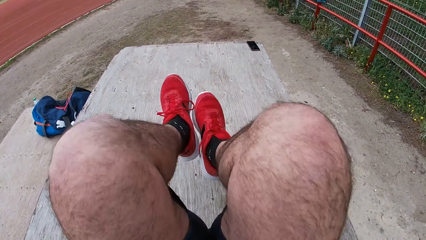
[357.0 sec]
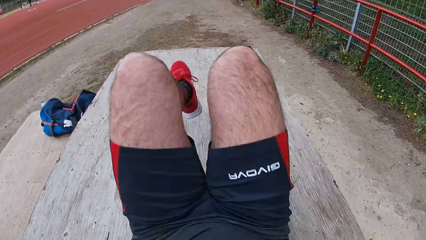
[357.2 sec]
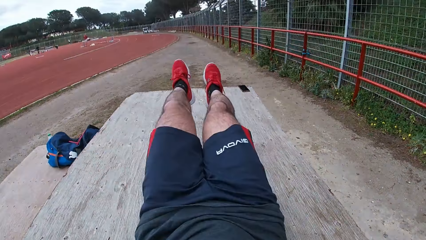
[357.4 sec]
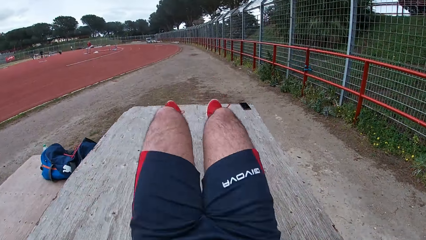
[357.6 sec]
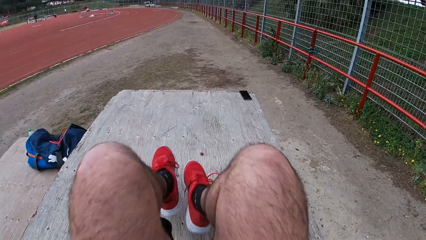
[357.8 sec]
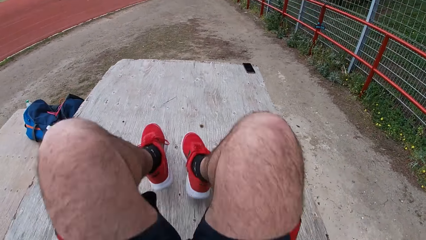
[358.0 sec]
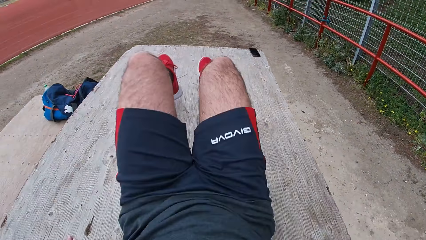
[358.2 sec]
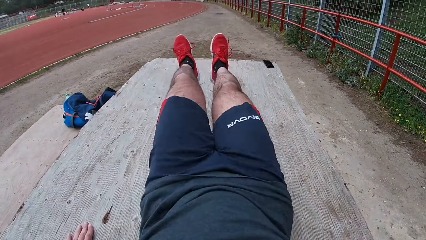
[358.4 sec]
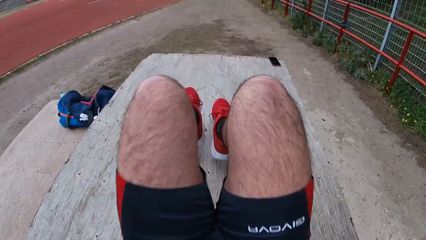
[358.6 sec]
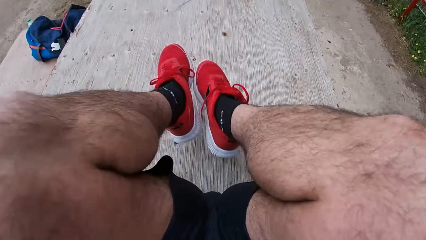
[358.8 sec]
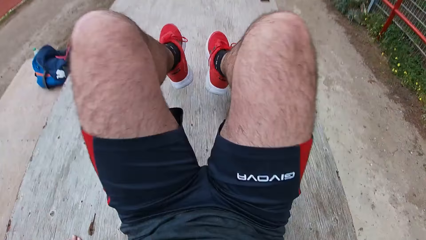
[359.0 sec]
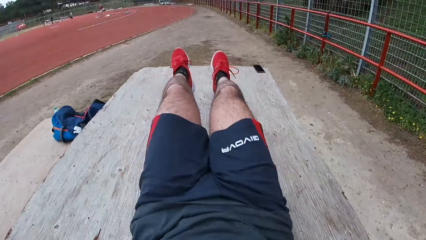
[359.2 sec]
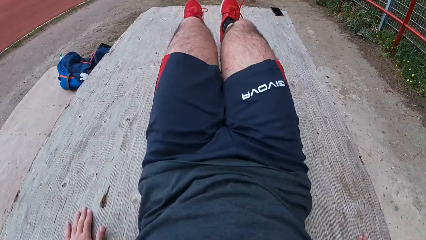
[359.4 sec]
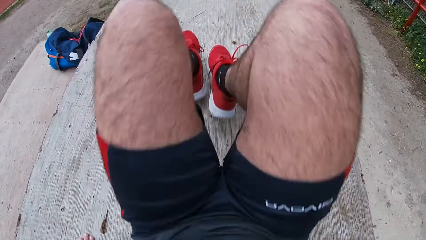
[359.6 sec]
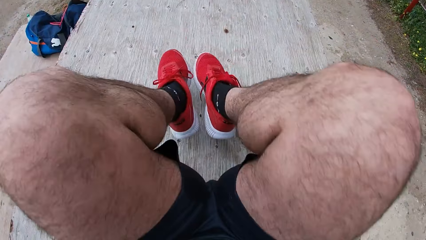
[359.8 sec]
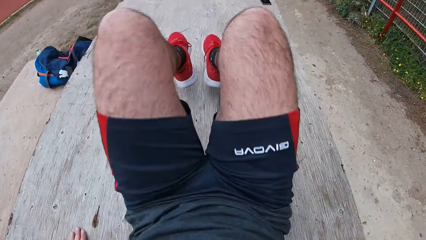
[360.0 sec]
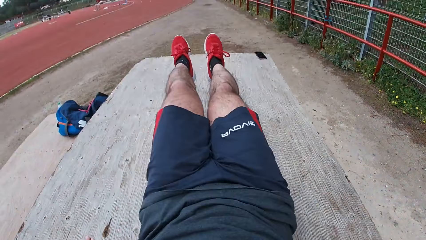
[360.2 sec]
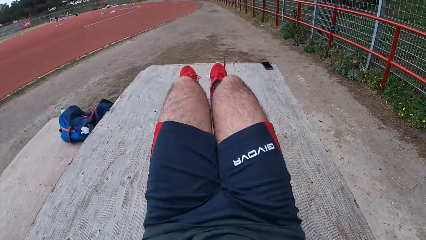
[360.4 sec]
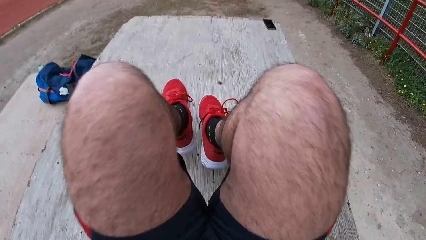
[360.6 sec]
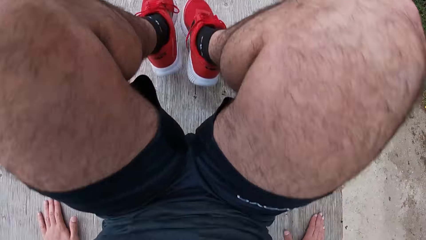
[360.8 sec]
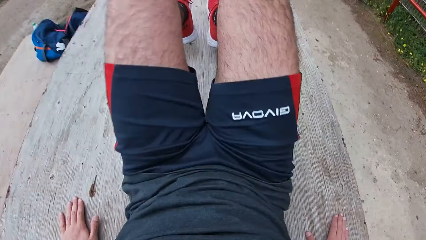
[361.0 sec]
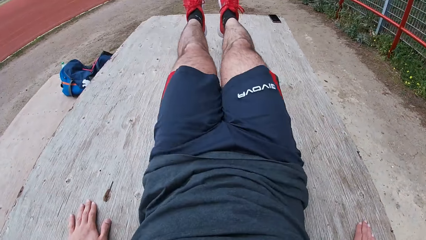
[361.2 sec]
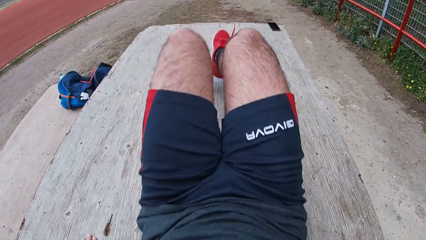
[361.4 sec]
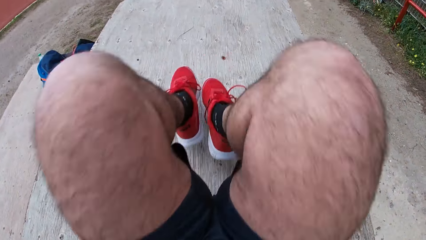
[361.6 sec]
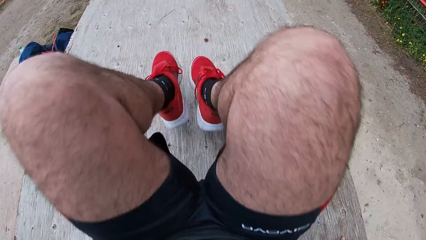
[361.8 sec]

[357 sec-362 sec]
The camera wearer does jackknifes.

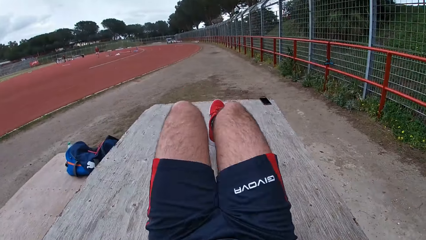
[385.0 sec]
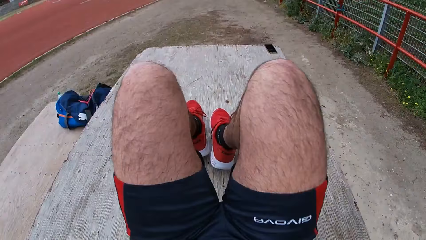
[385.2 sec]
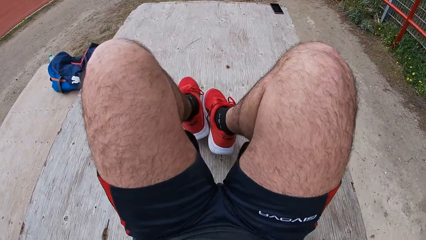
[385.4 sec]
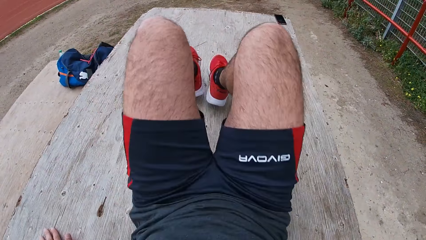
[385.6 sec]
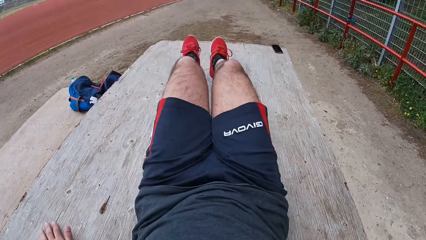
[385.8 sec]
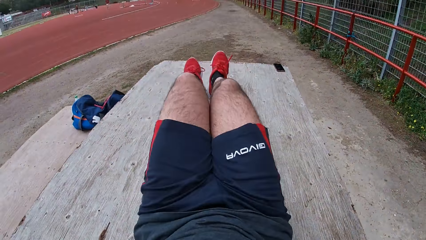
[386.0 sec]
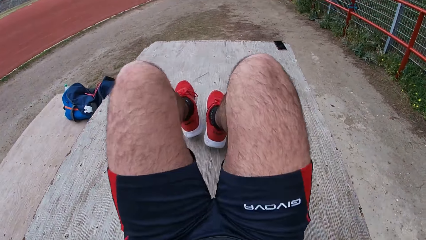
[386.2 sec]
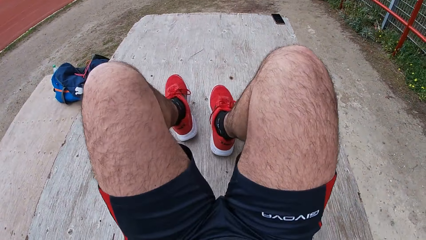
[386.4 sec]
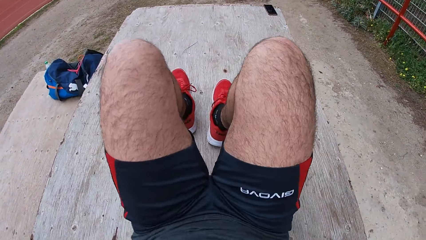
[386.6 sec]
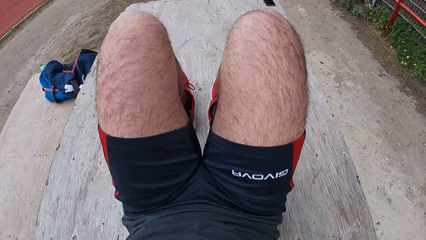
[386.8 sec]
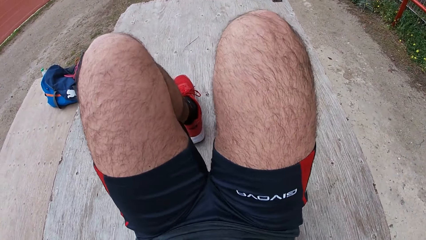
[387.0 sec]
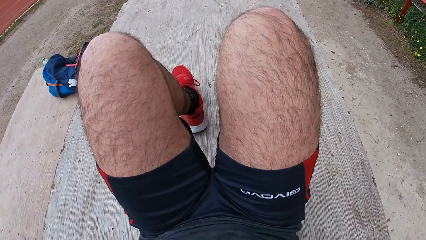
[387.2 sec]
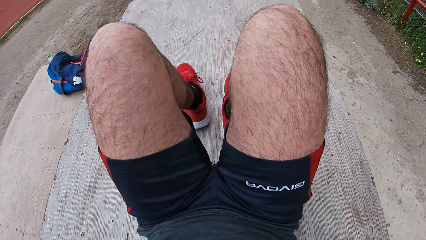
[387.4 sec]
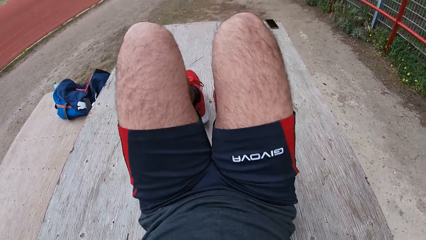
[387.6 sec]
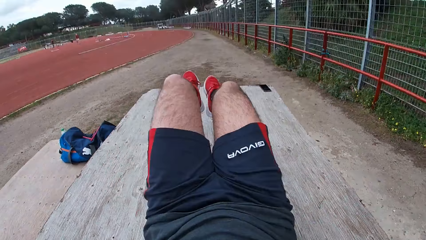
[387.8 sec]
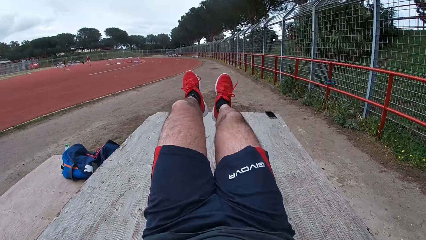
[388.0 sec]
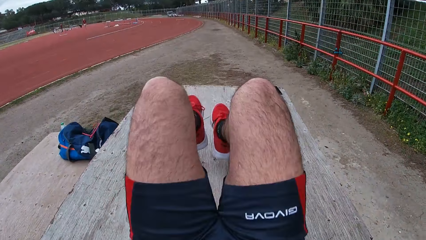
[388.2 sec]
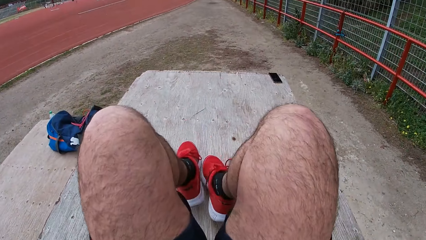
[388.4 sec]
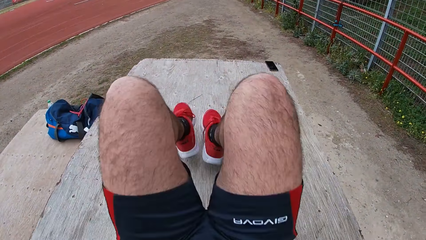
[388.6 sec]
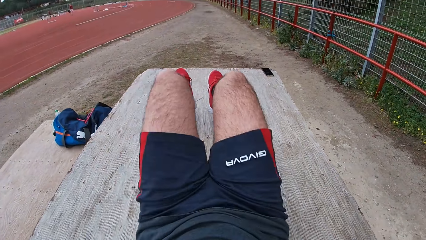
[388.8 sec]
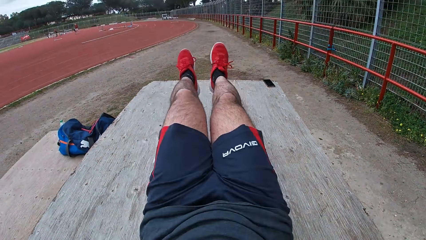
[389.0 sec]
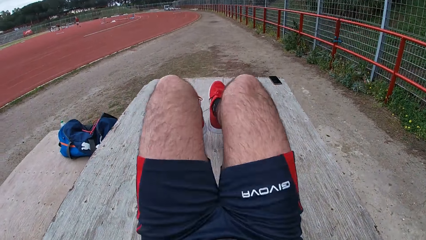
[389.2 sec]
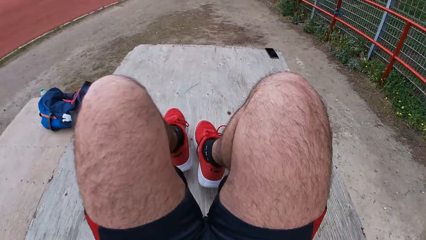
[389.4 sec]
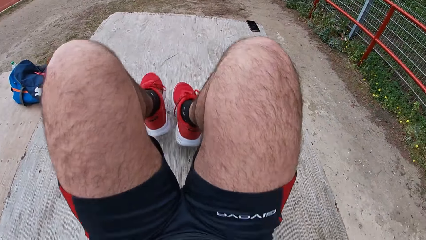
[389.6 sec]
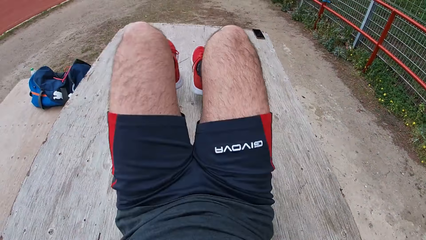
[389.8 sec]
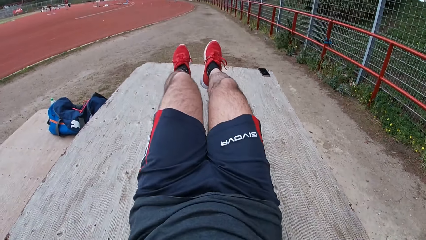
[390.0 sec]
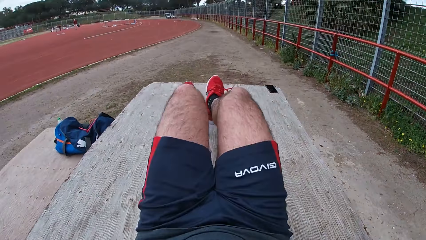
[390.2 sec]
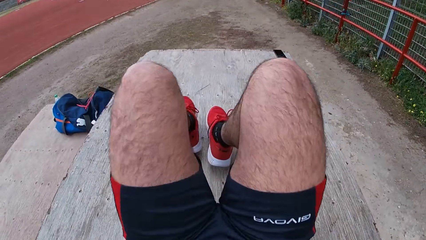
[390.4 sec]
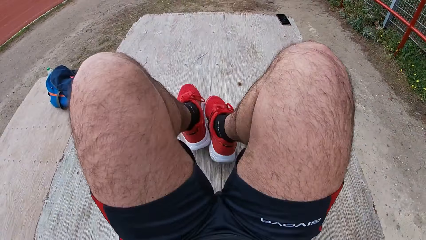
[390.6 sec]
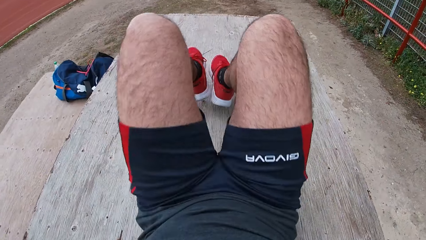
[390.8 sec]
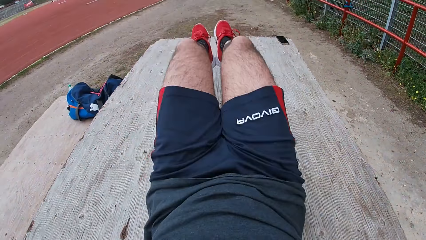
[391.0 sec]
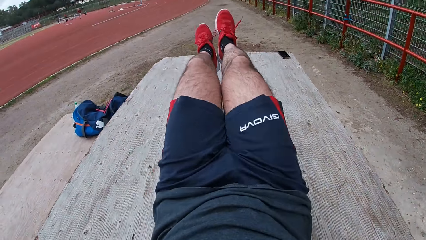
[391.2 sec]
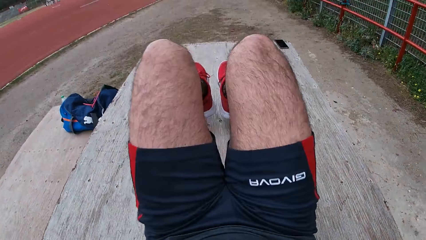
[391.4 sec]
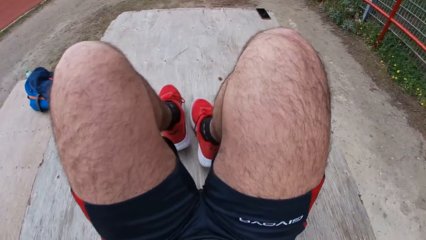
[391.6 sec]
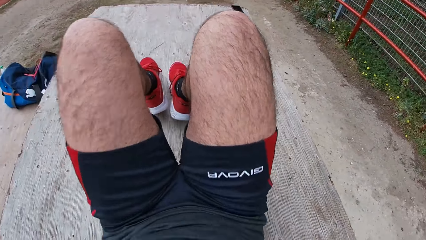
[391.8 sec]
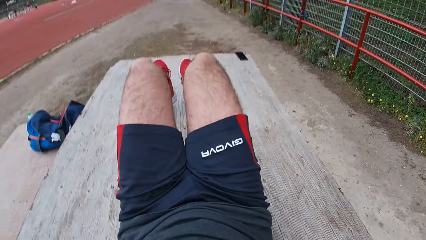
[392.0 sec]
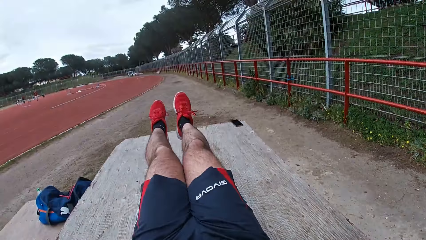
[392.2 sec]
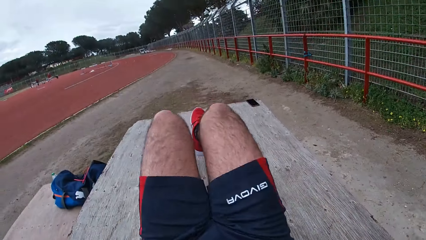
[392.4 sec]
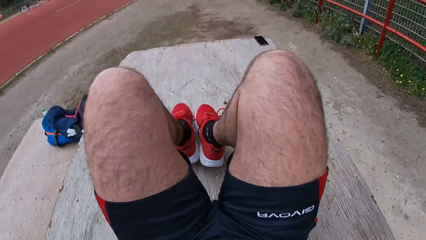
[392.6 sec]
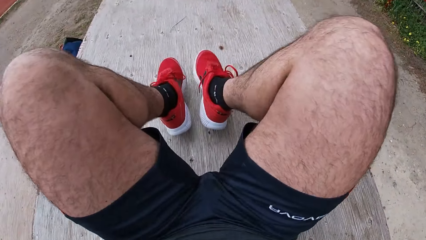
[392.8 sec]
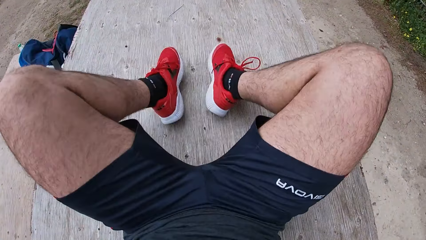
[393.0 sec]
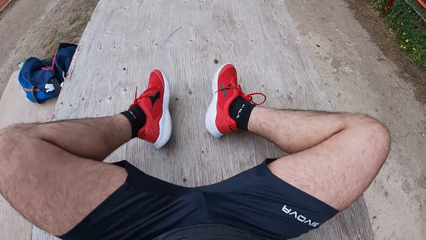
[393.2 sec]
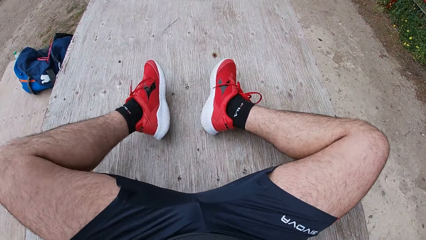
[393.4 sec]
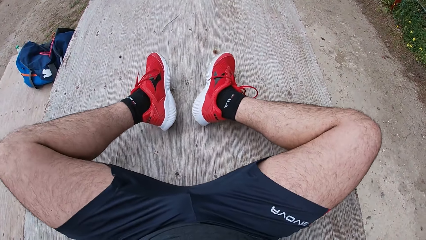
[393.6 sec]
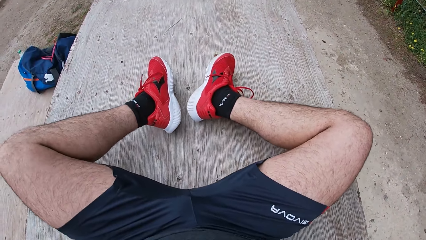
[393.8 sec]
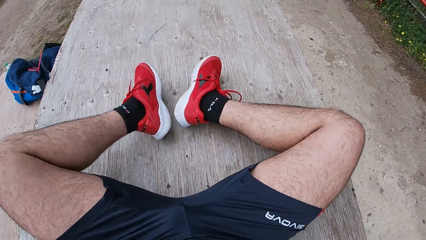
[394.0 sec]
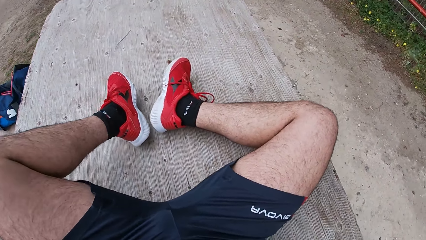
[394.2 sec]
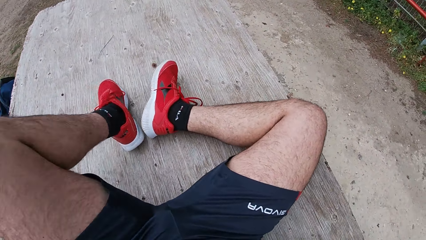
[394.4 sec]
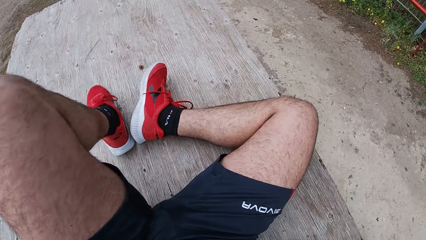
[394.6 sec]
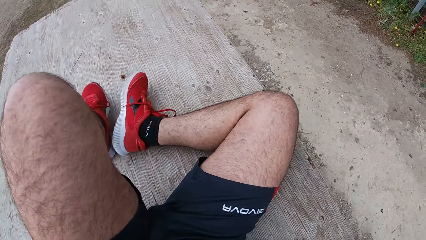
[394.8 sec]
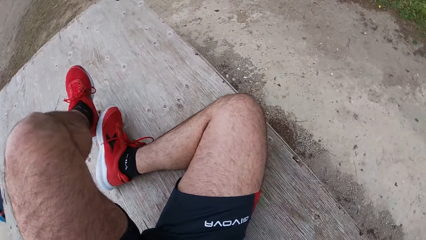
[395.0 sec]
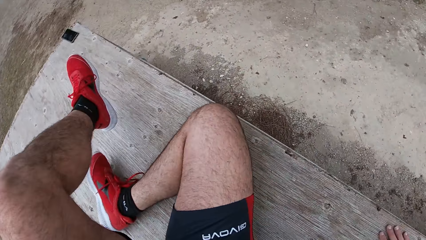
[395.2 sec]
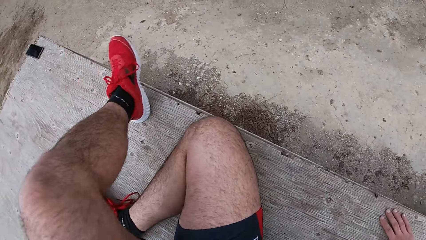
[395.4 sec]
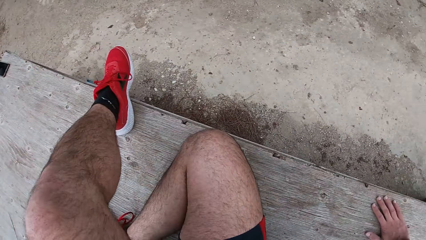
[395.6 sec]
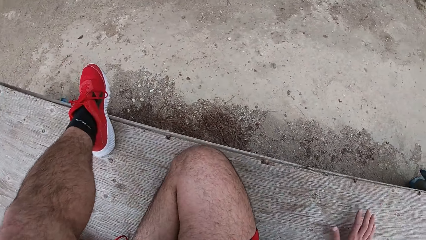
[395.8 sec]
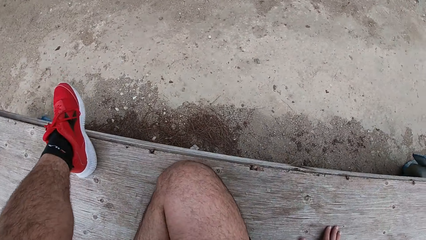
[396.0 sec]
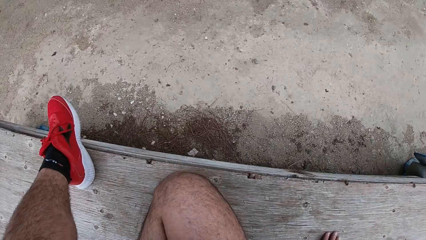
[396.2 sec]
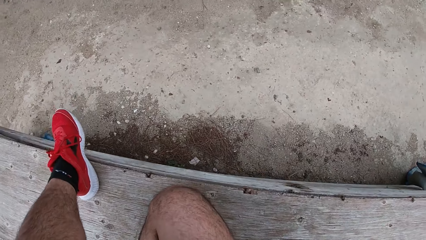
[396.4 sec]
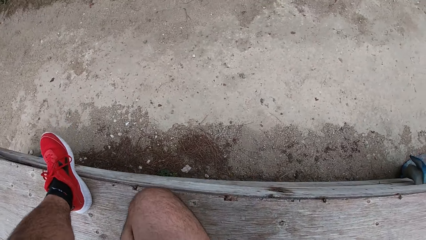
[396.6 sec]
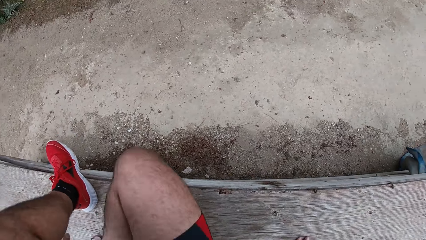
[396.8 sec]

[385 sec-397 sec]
The camera wearer drags his body on the table. He puts his legs to rest. He does sit-ups on the table. He continues doing jackknifes. He places his legs on the table. He folds his knees while sitting. He bends his knee.
